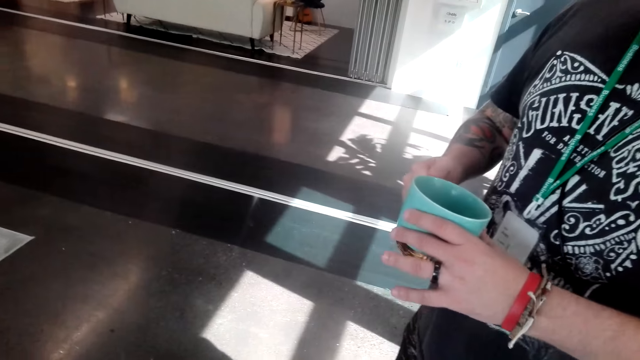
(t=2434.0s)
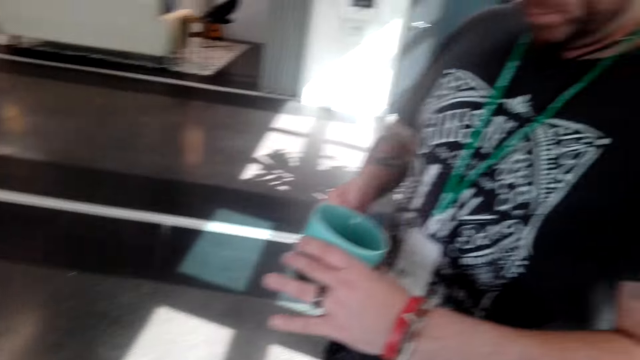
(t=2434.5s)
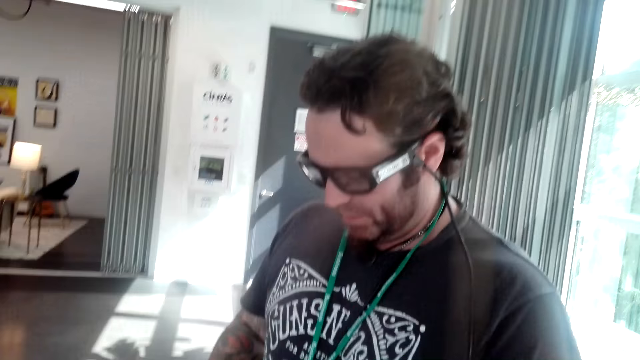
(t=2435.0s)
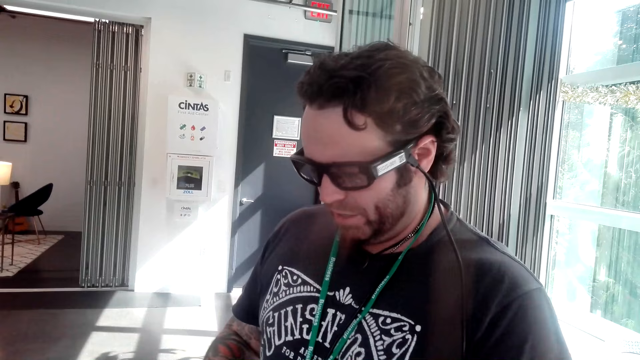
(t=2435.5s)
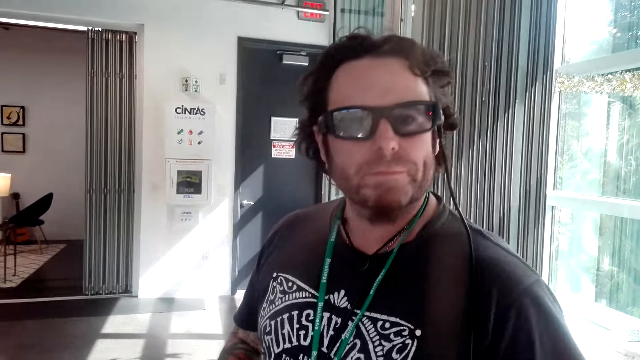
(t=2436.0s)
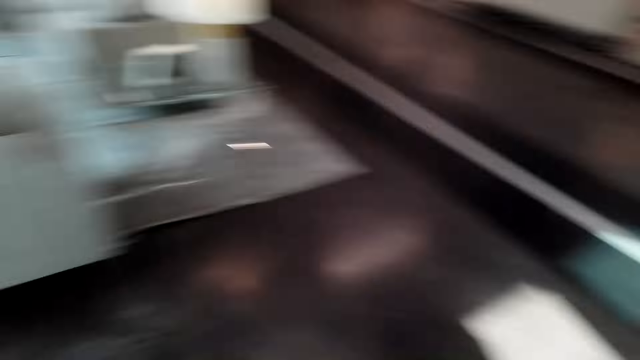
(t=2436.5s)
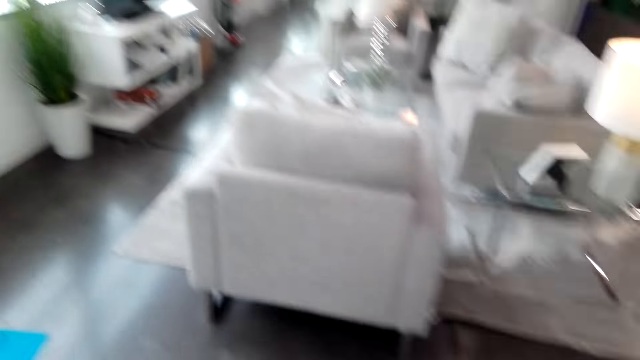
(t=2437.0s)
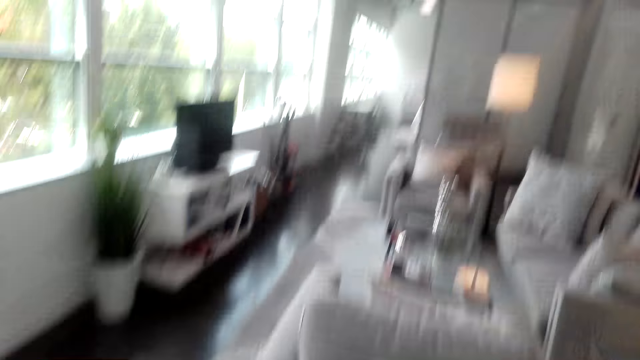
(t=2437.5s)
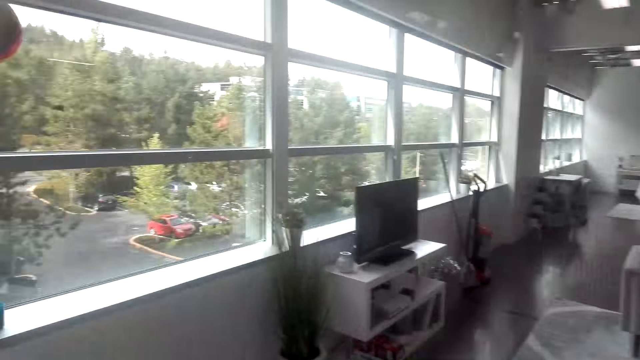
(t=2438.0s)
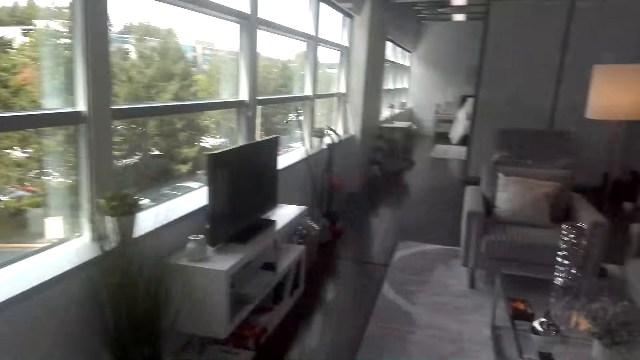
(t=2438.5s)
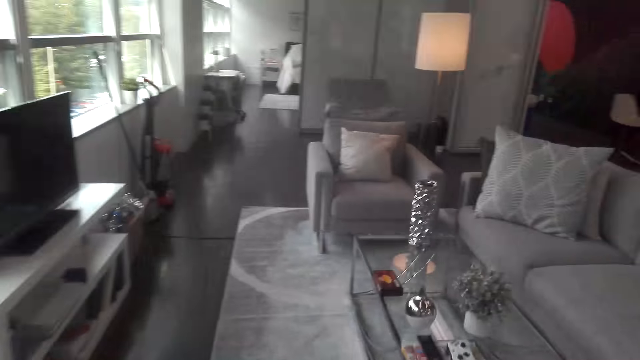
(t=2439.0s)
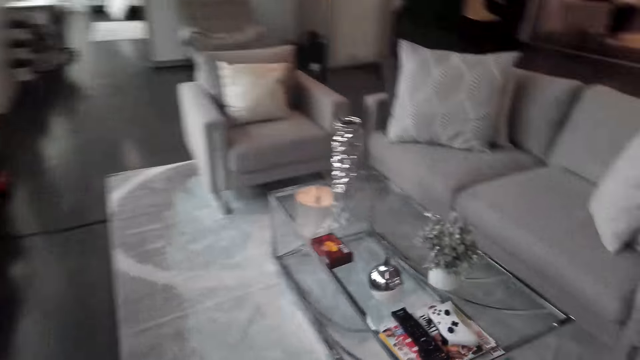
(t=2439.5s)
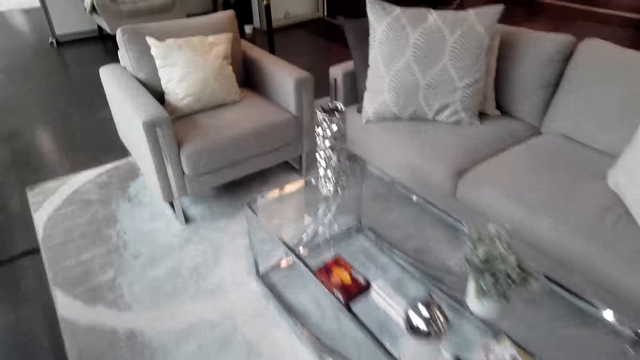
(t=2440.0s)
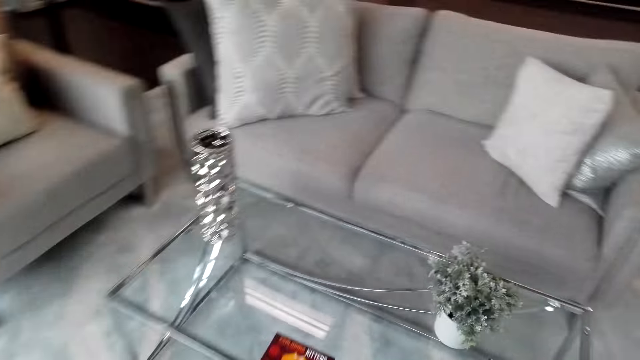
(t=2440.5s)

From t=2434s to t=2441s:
The camera wearer walks around the room.

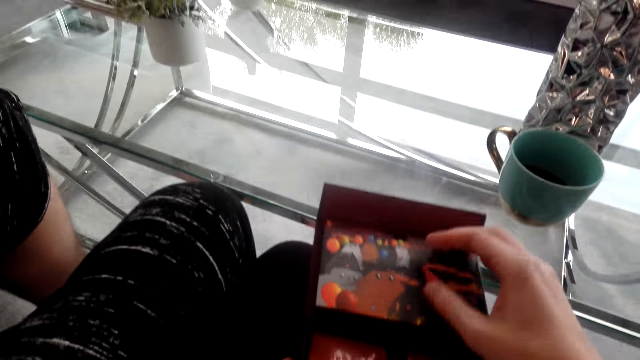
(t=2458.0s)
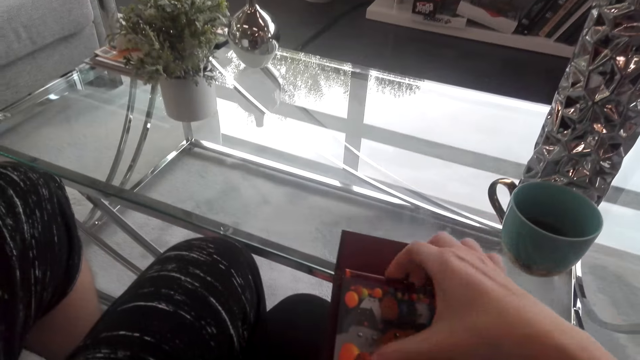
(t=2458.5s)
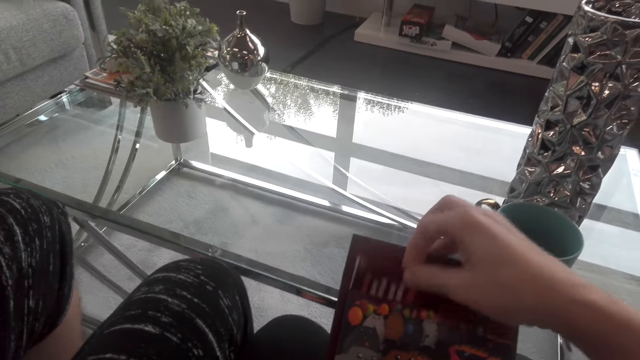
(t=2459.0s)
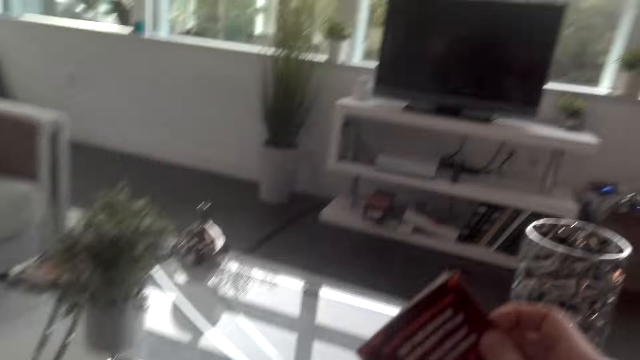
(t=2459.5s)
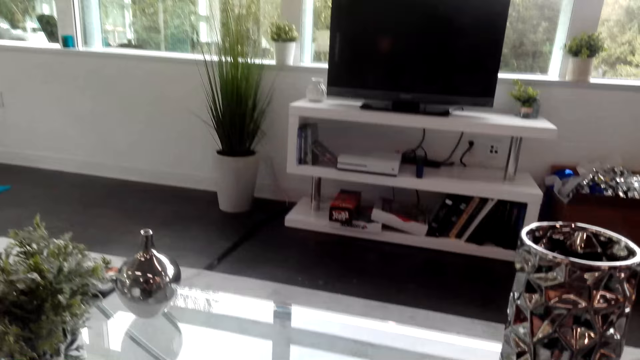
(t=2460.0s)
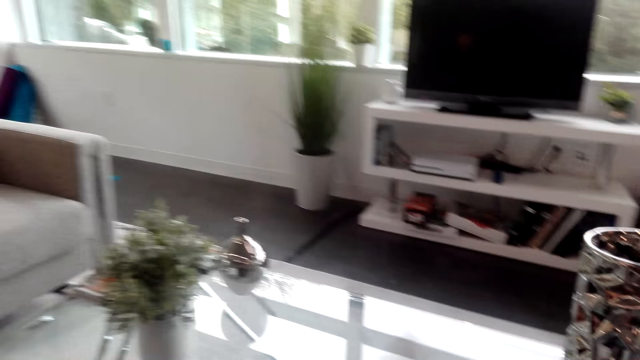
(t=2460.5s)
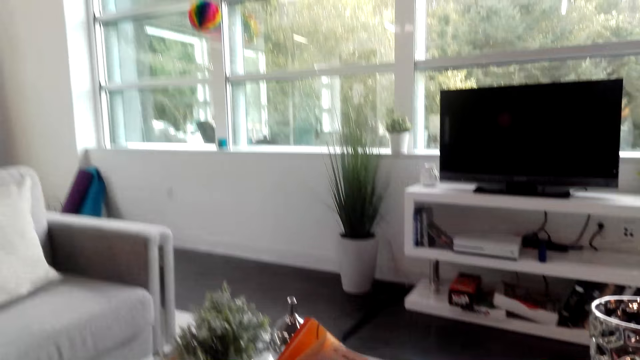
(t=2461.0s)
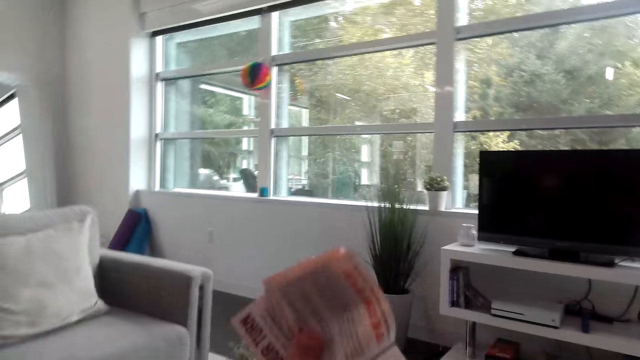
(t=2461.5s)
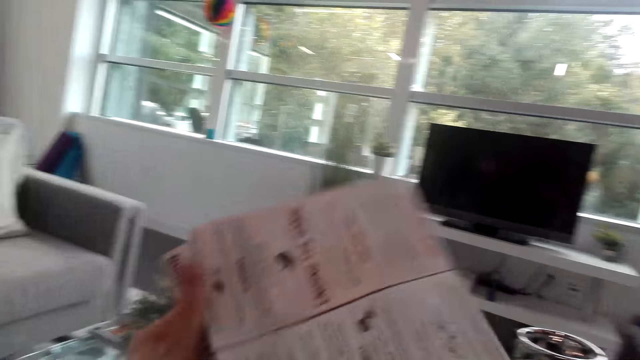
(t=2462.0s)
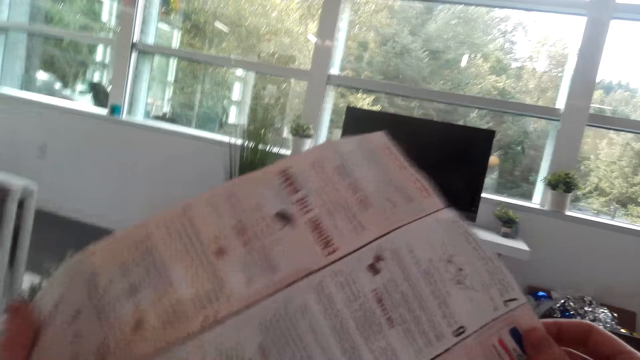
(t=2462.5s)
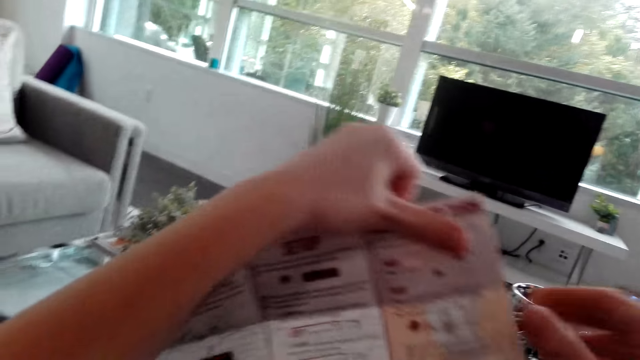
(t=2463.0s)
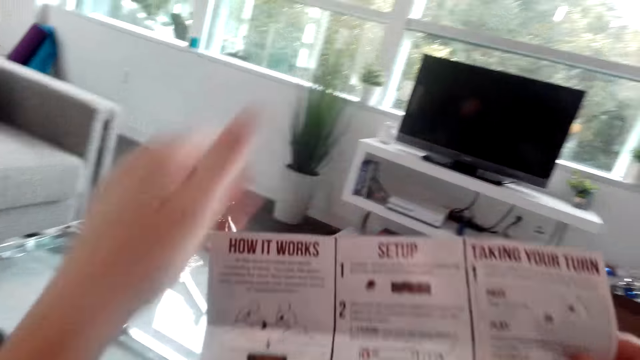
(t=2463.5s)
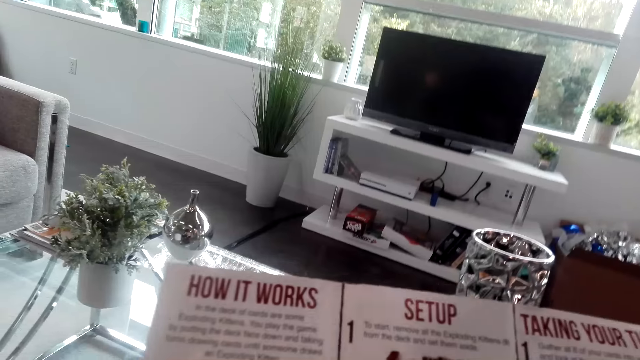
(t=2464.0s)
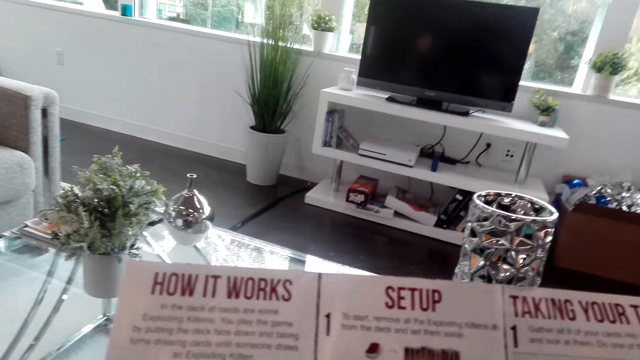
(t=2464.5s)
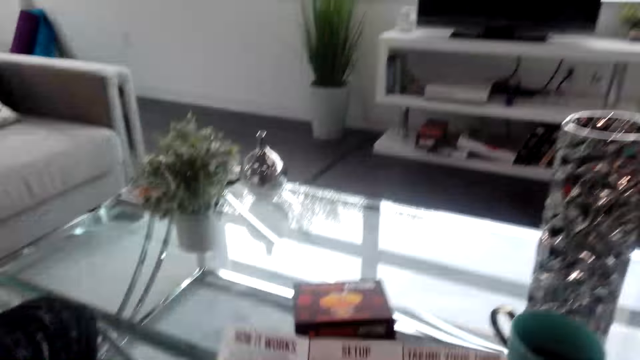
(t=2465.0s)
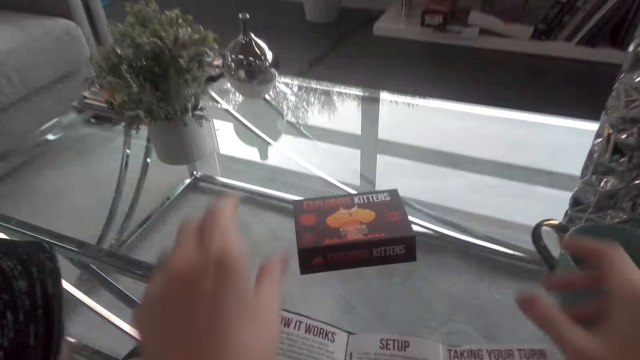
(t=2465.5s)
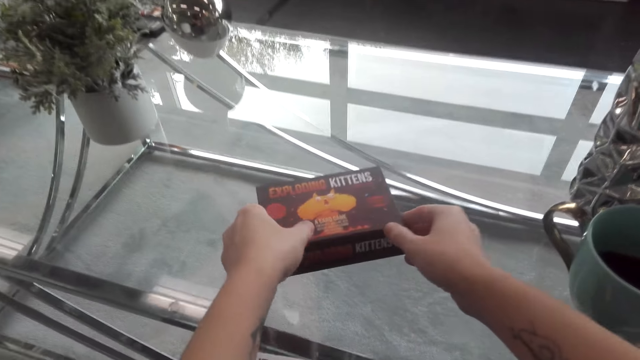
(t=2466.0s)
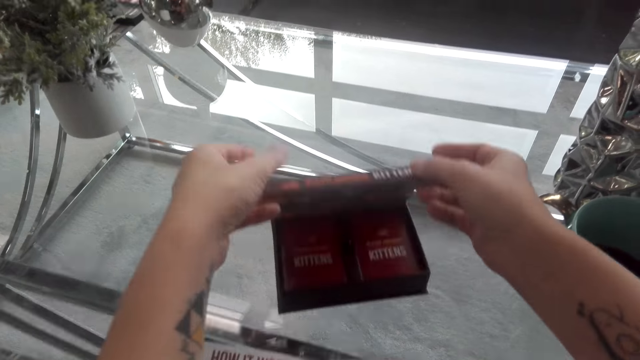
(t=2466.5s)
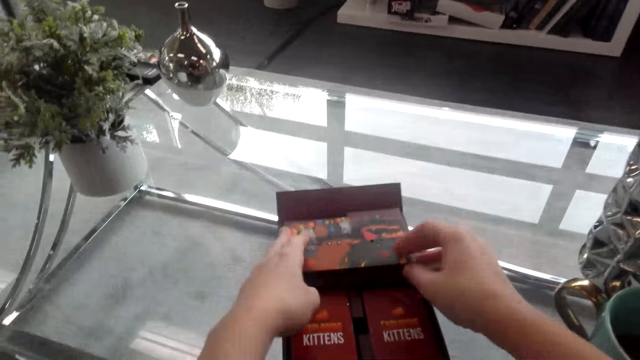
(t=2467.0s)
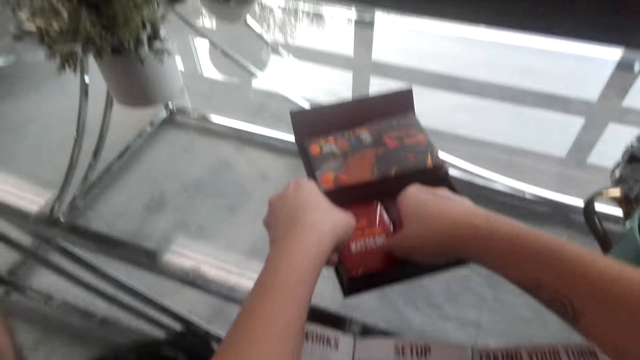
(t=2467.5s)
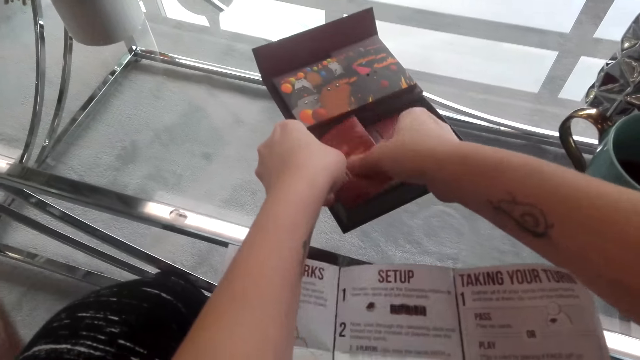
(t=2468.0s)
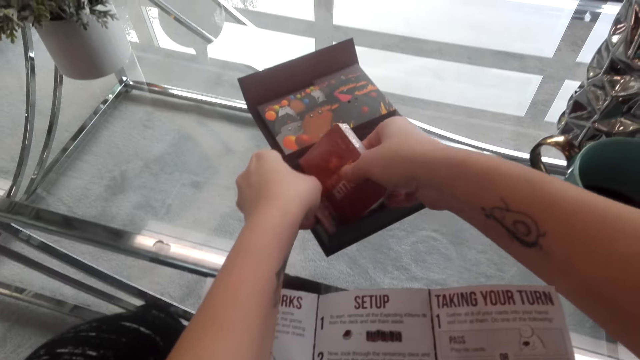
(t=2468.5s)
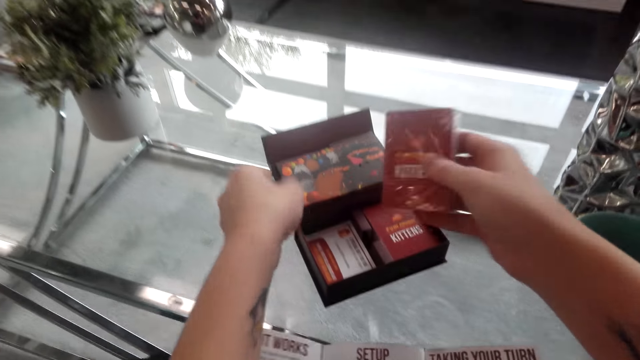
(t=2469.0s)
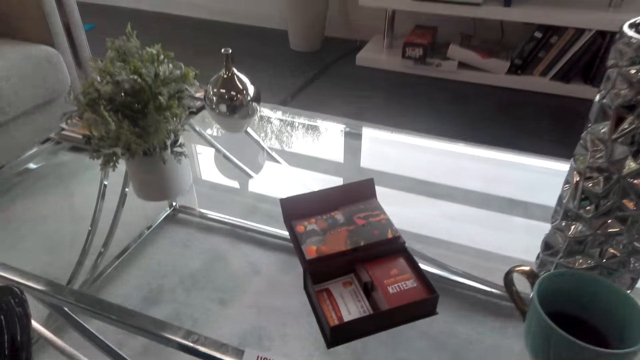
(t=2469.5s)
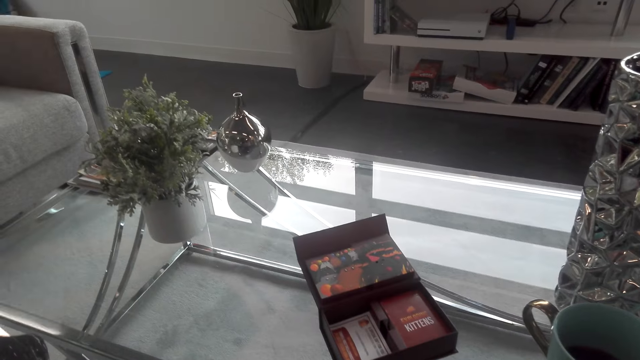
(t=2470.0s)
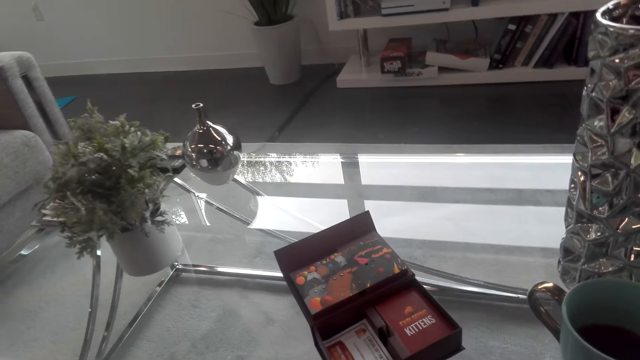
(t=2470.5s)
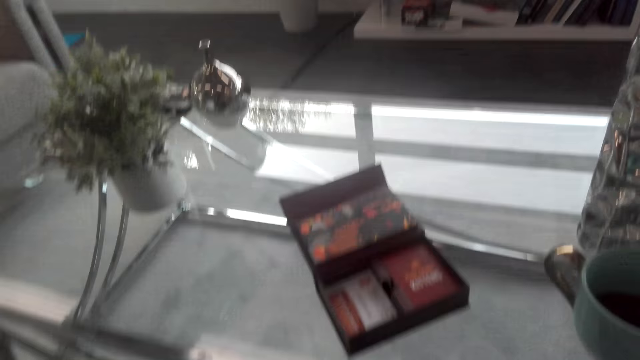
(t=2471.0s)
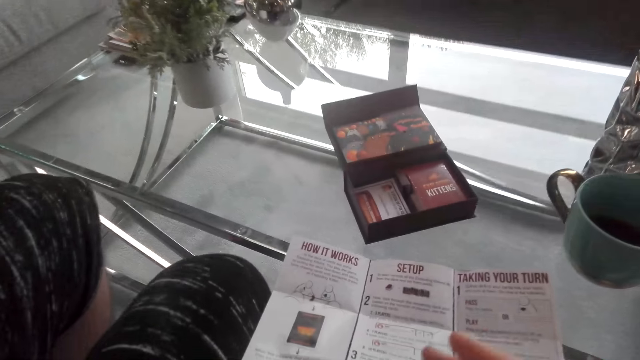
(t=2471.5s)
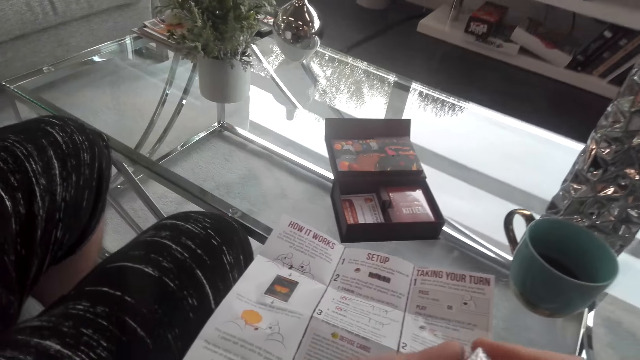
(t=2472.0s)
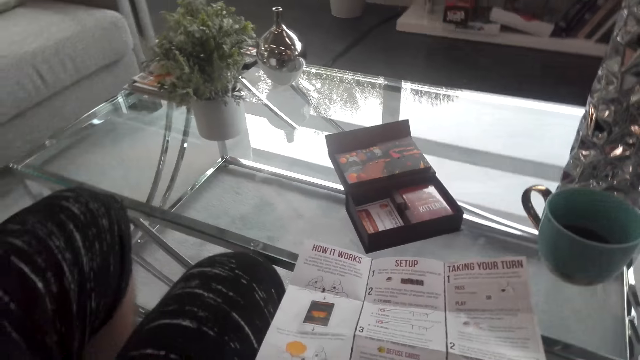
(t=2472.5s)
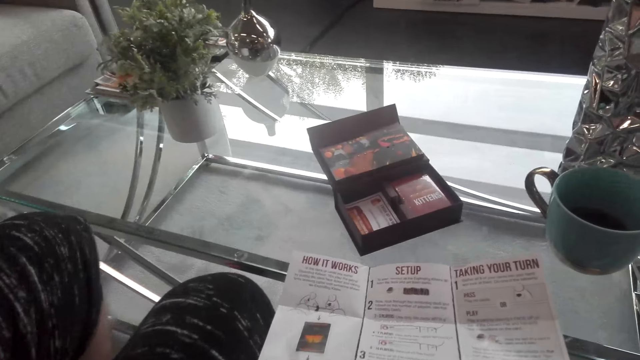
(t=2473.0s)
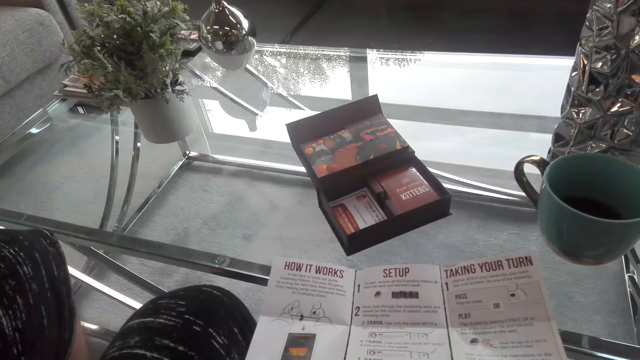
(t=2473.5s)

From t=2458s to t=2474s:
The camera wearer opens the booklet. They pick up the manual. They flip the booklet. They open the manual. They stare at the booklet. They place the booklet on a box. They open the box. They pick the cards from the box. They stare at the box. They stare at the booklet.
